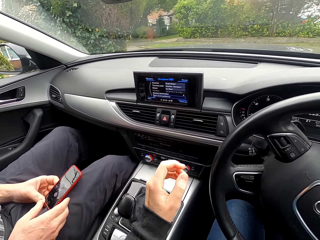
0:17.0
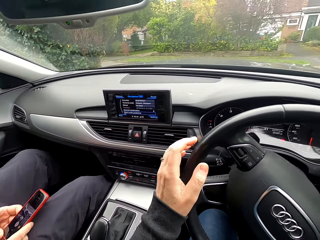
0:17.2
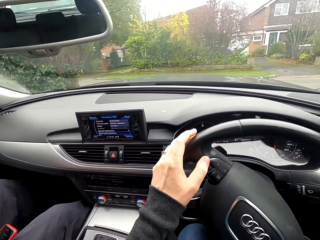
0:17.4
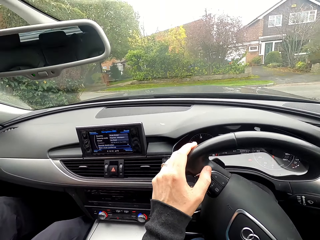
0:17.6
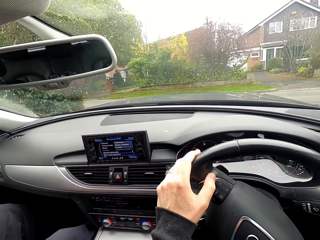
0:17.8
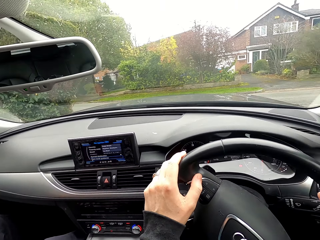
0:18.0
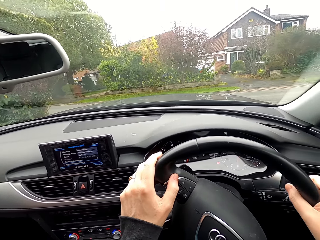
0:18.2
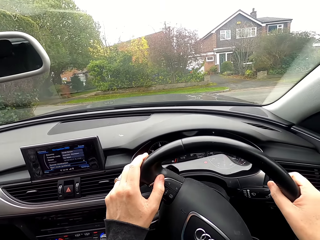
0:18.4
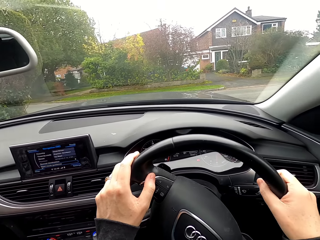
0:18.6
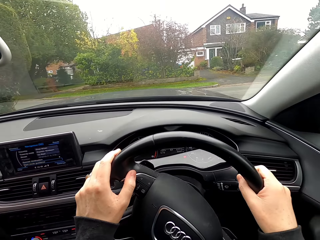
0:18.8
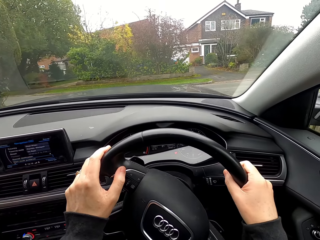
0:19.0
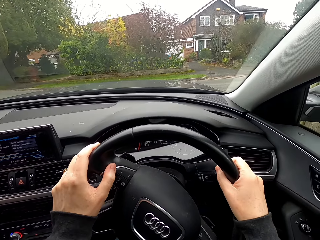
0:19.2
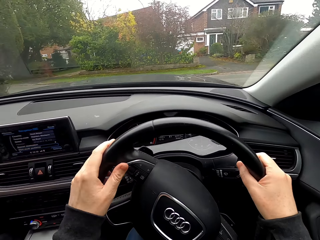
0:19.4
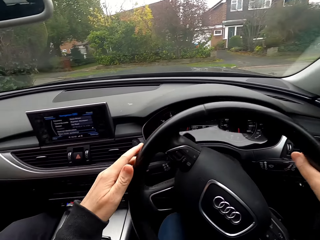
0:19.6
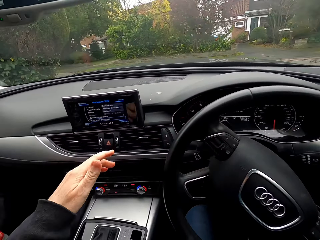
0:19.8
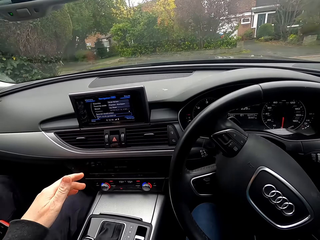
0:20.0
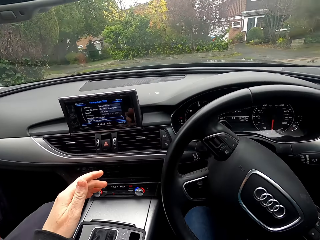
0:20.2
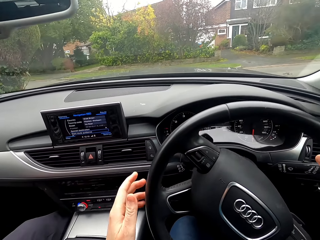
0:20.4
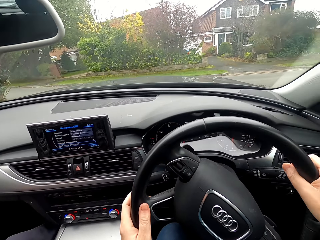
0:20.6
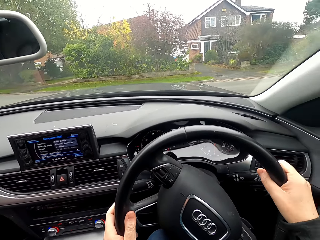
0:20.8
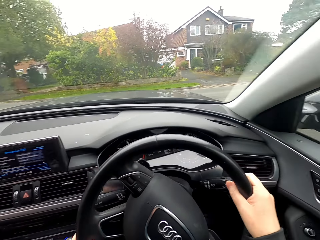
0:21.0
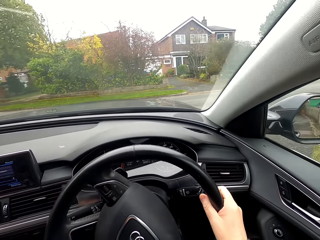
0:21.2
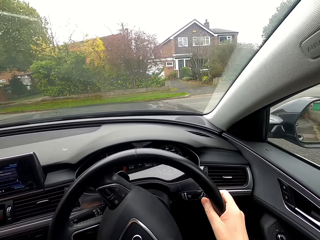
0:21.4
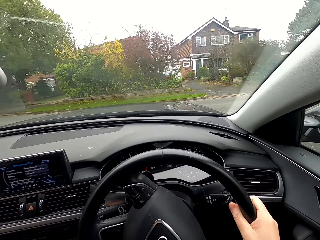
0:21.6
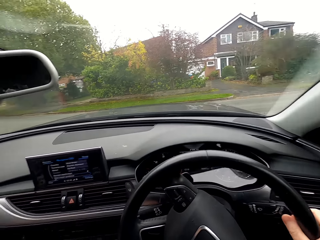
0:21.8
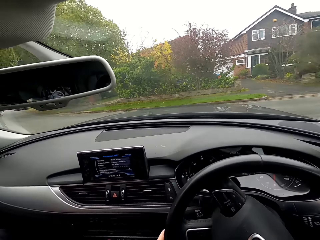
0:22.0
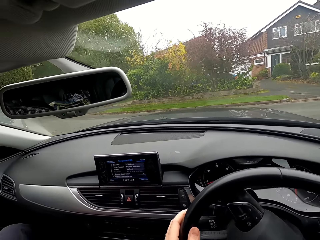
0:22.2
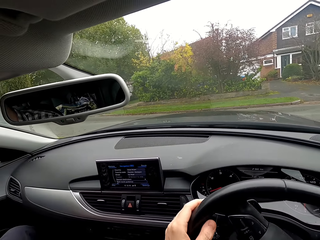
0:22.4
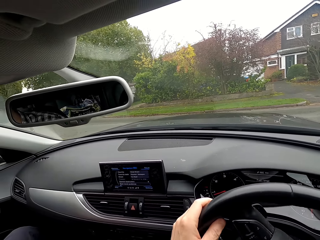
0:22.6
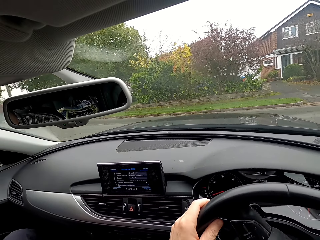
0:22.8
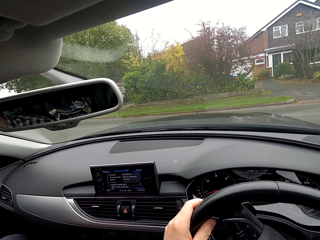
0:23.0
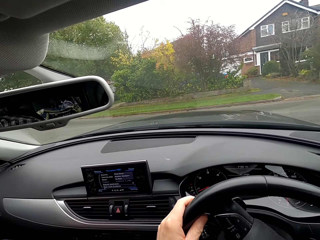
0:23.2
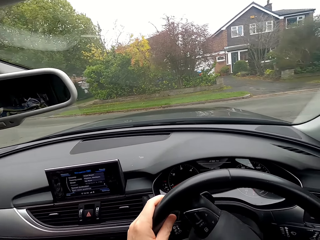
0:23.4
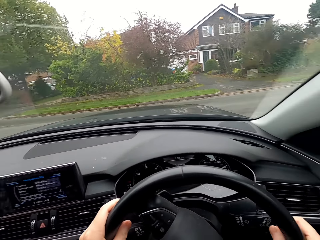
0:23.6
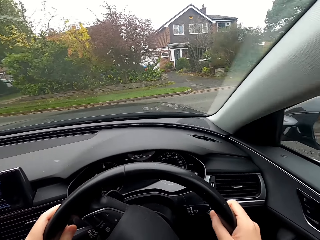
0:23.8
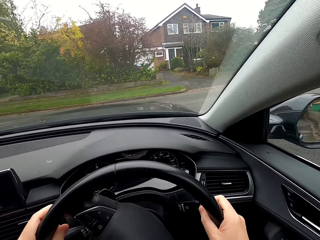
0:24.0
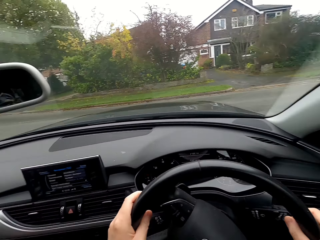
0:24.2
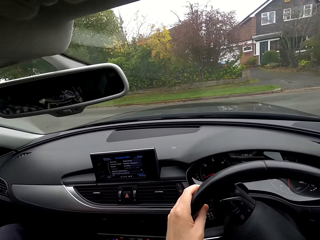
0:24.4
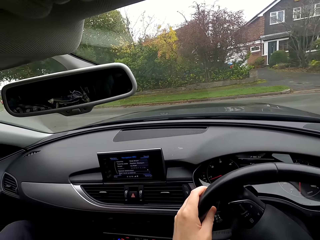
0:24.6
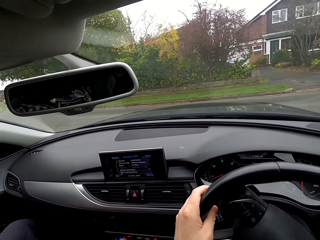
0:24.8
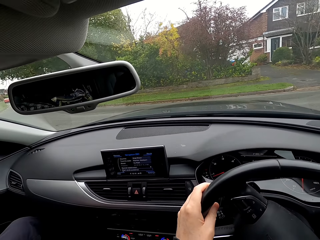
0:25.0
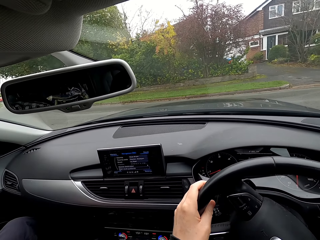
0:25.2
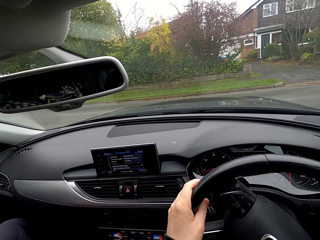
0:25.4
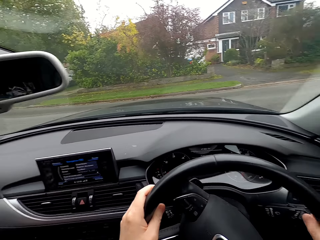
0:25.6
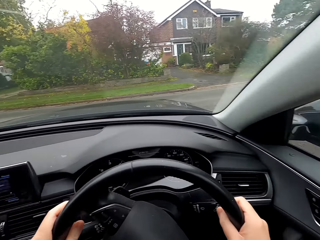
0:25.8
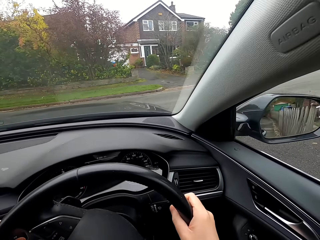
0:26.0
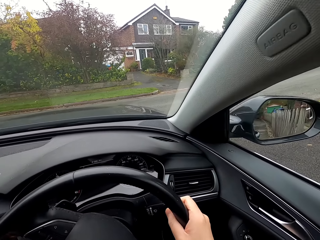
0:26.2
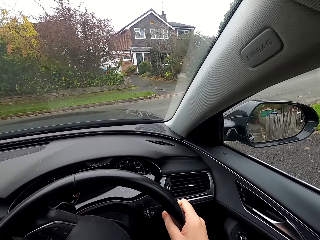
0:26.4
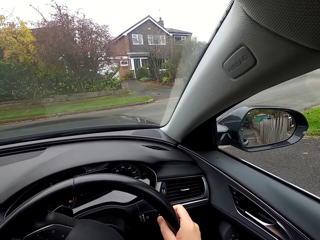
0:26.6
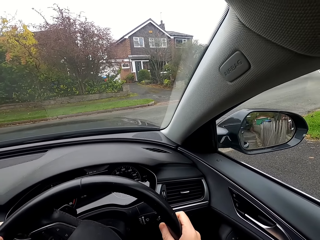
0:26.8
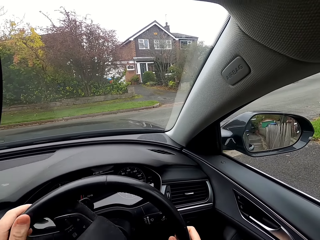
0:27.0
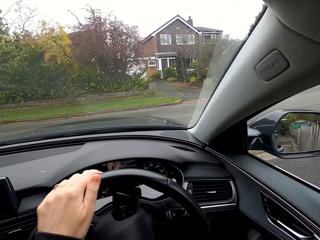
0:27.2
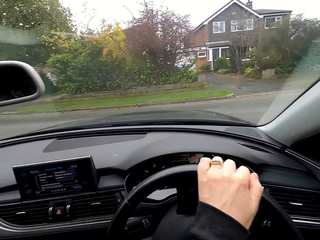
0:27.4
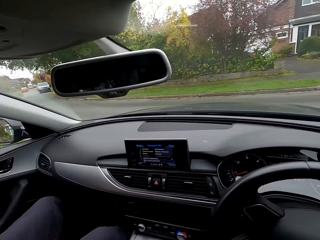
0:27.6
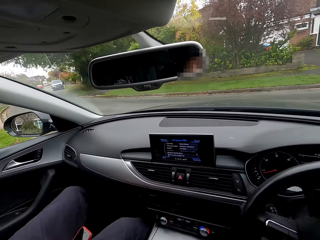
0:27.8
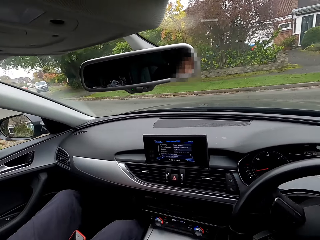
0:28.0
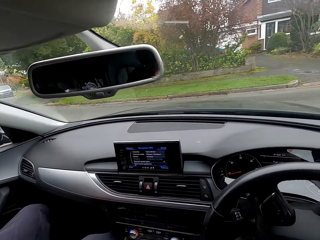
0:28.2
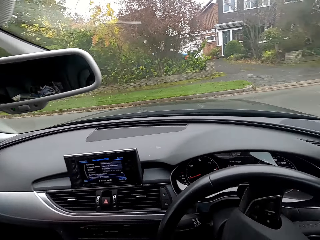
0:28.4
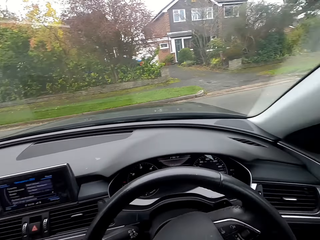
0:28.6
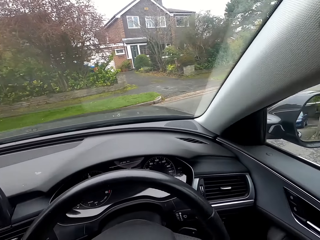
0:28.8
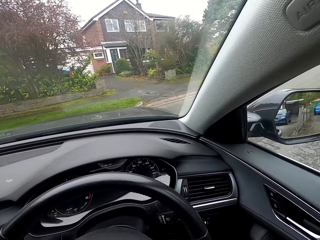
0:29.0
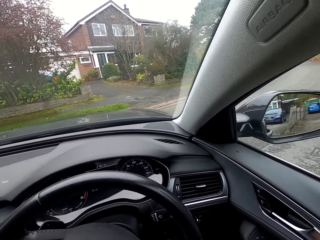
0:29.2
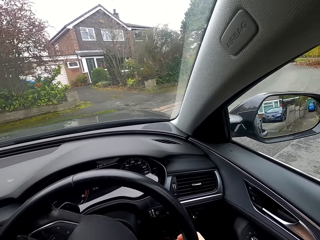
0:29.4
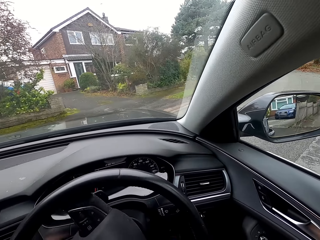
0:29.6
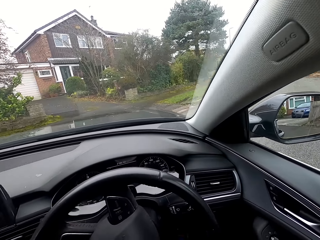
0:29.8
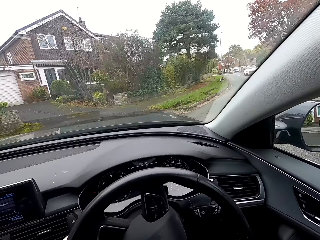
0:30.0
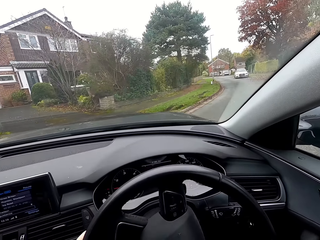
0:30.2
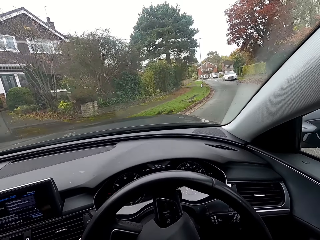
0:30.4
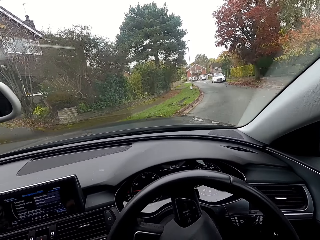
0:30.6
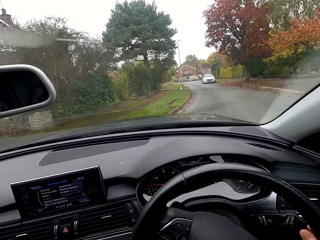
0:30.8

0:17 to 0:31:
The camera wearer holds the steering. They turn the steering. They drive the car with both hands.

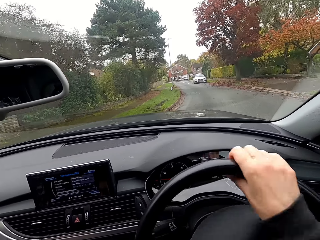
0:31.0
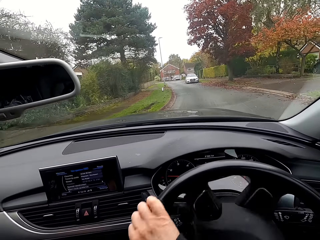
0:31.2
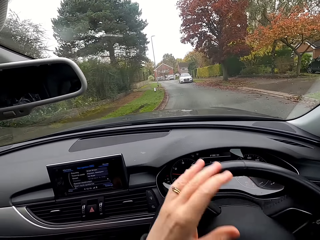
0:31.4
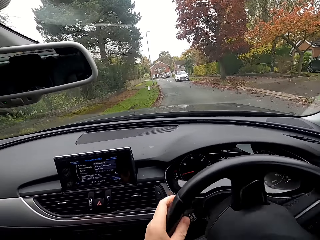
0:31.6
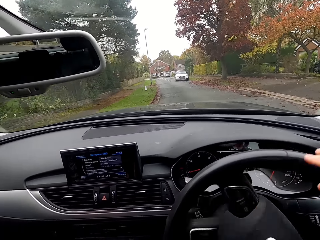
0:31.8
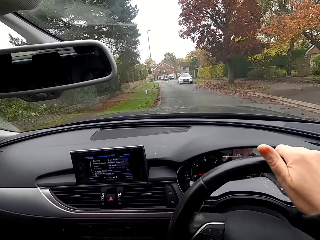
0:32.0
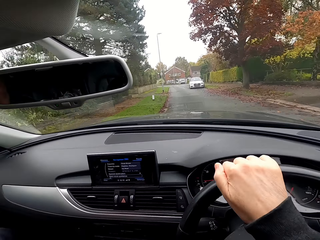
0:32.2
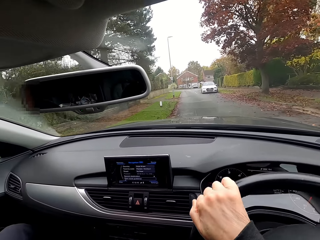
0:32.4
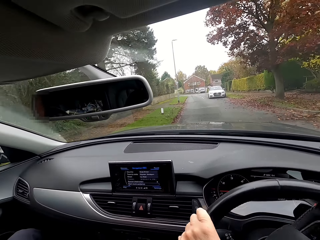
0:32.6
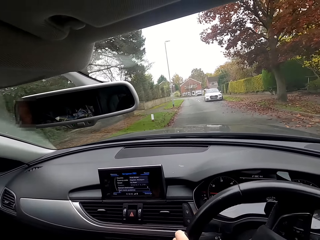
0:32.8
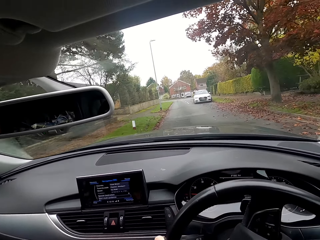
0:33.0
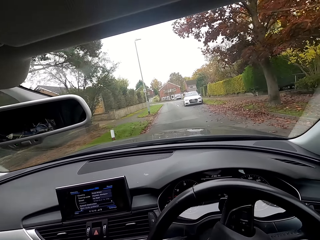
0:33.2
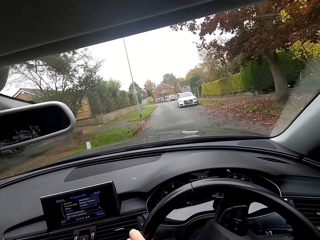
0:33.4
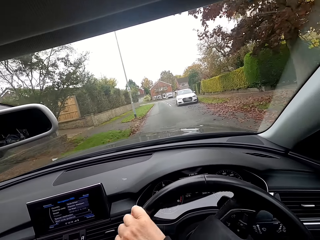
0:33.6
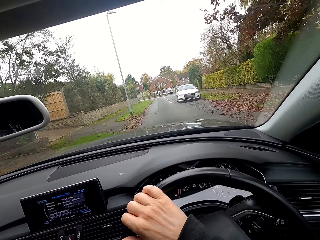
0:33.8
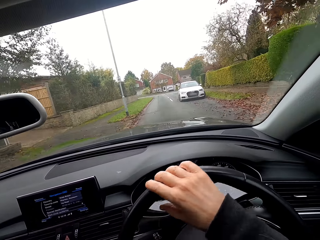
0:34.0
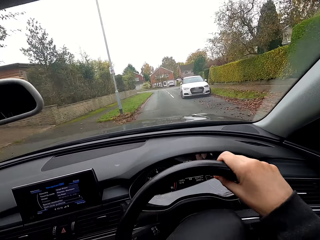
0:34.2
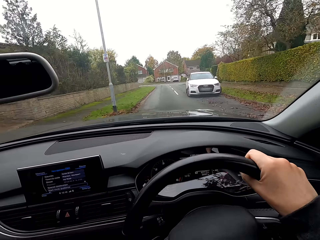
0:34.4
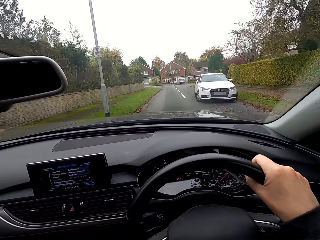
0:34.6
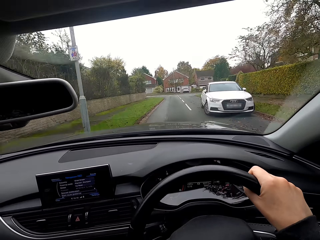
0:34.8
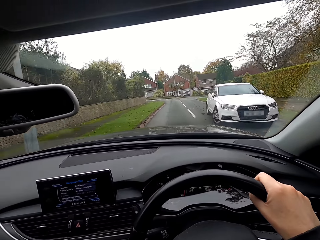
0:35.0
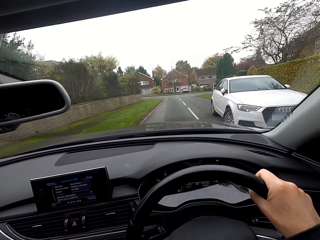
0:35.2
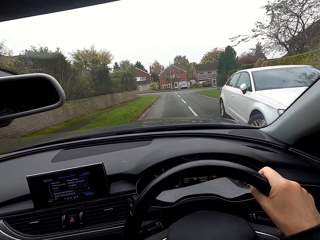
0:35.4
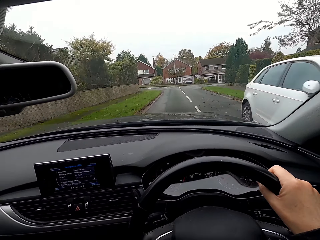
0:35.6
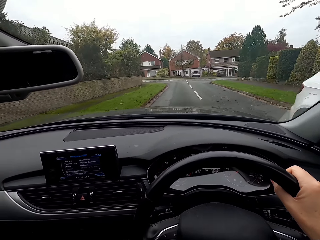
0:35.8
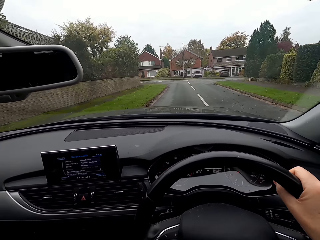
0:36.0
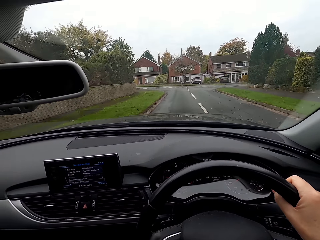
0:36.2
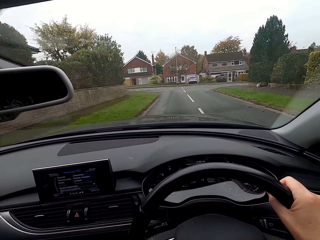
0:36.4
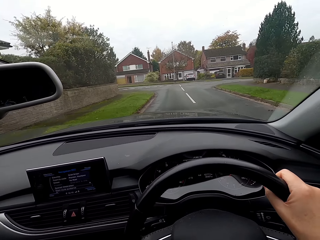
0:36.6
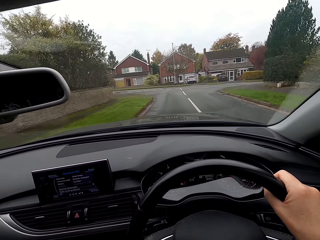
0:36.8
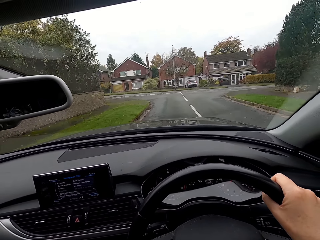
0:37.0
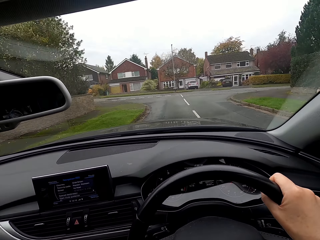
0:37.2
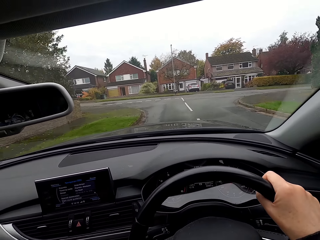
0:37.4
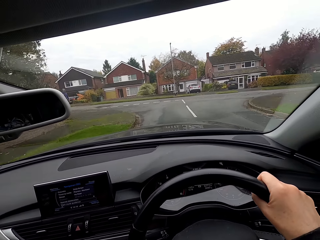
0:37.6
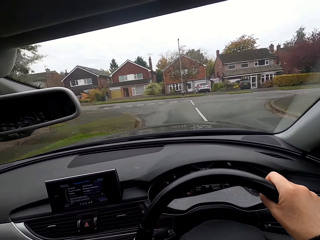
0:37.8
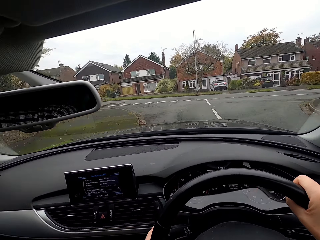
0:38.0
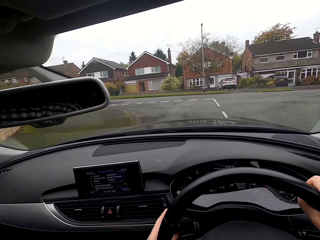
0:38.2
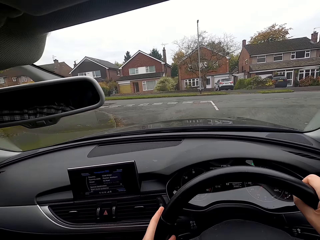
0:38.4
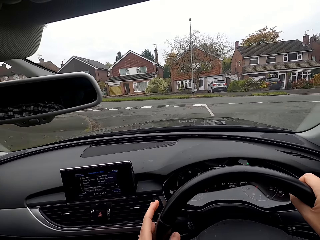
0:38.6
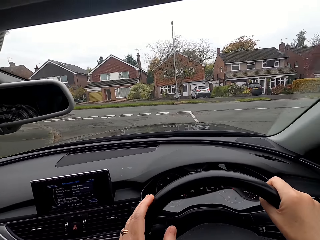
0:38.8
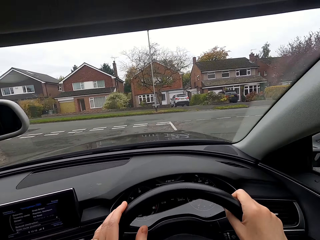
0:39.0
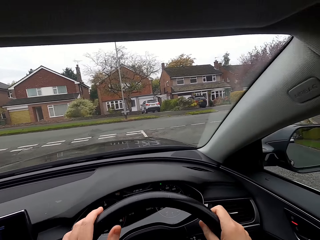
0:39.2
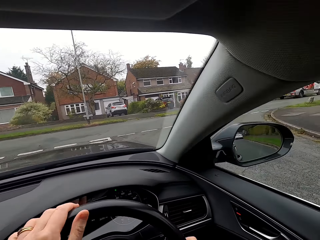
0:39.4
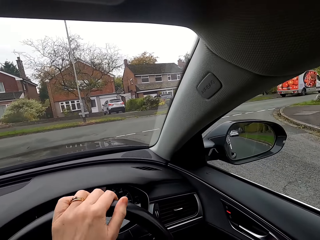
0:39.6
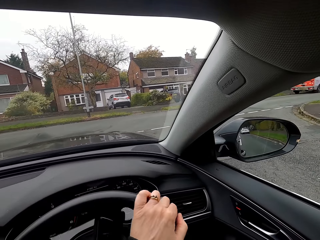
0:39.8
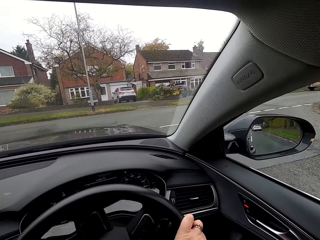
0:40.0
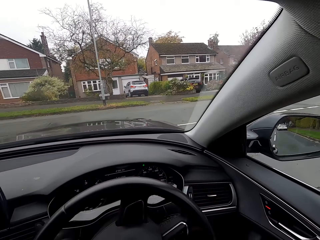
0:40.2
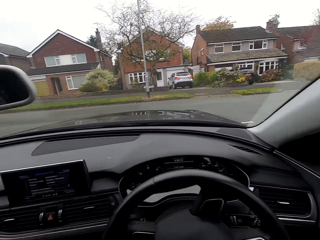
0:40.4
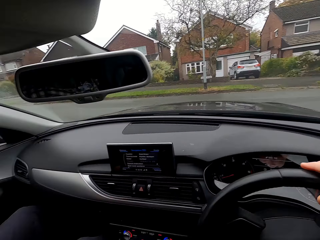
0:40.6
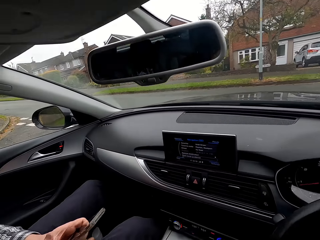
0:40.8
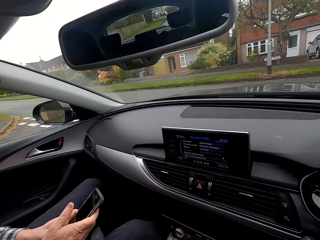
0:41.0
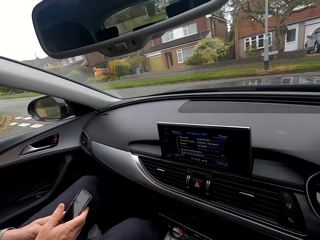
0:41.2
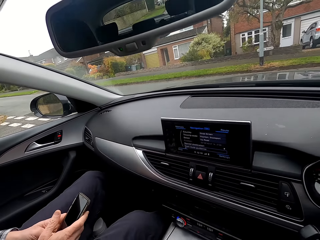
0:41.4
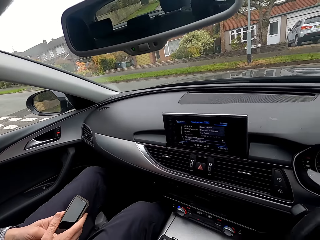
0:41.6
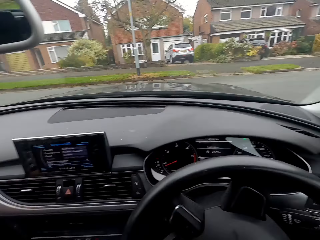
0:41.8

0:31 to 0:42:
The camera wearer drives the car. They look sideways. They turn the steering. A man operates a phone with both hands.
